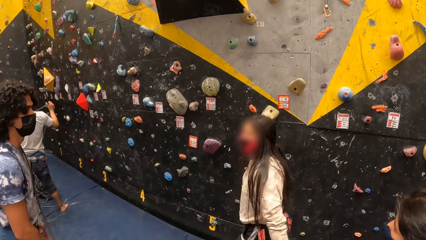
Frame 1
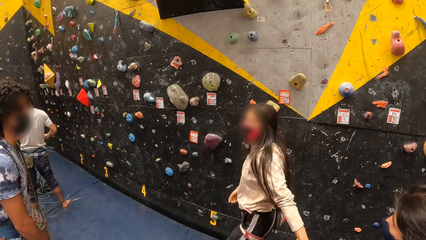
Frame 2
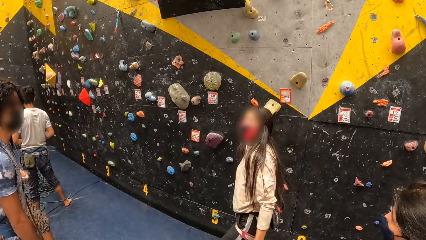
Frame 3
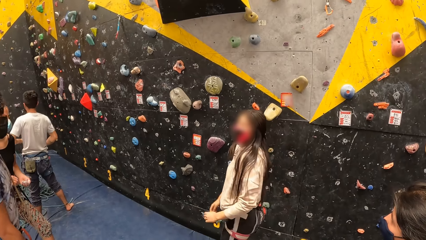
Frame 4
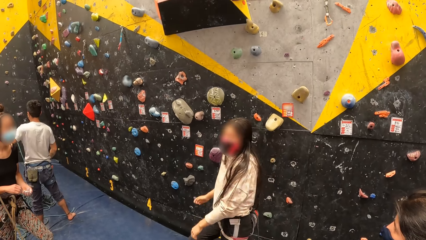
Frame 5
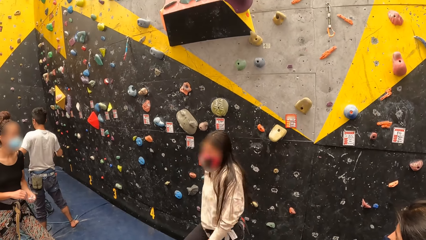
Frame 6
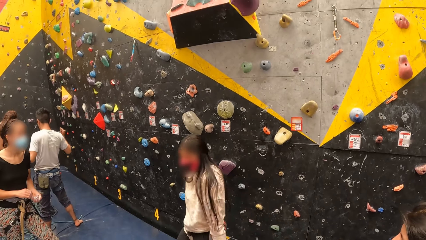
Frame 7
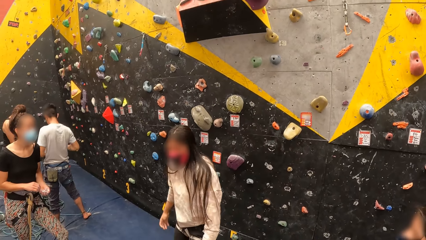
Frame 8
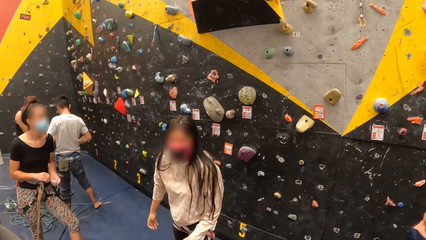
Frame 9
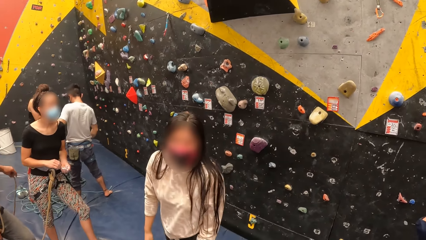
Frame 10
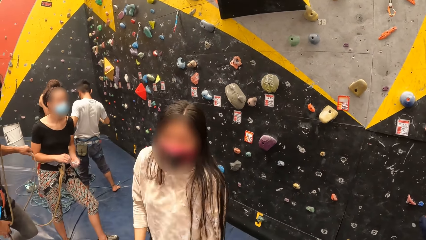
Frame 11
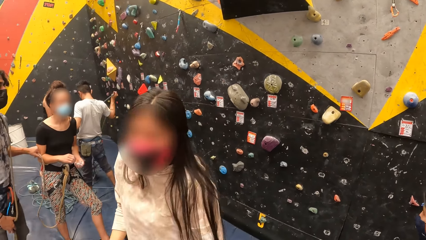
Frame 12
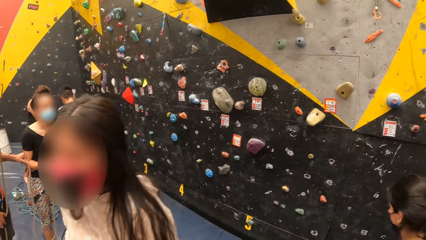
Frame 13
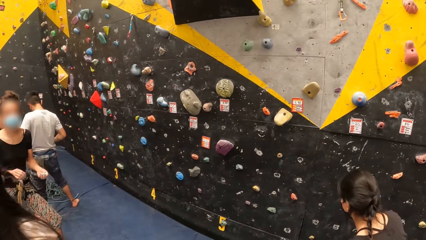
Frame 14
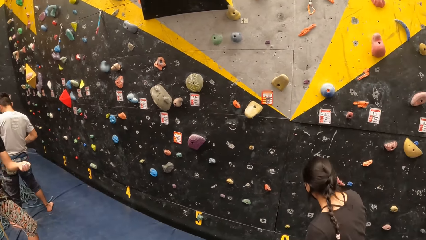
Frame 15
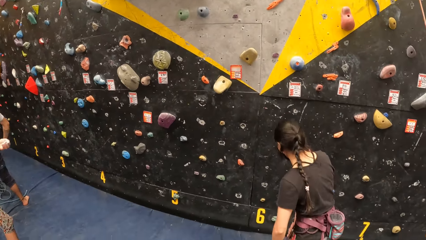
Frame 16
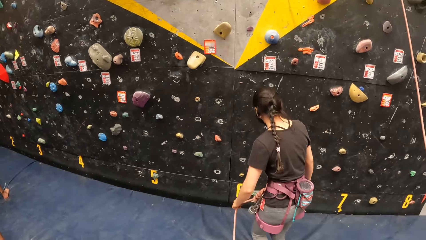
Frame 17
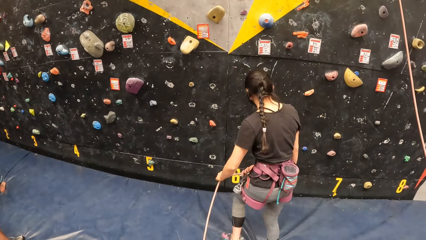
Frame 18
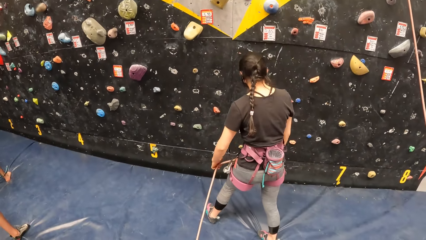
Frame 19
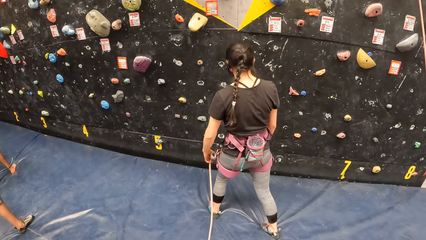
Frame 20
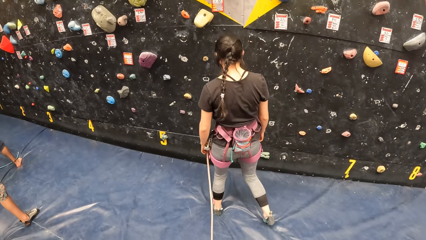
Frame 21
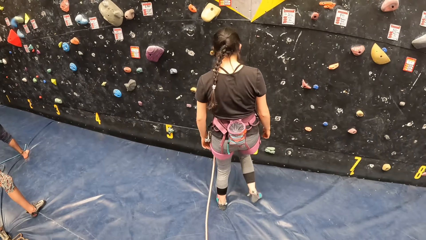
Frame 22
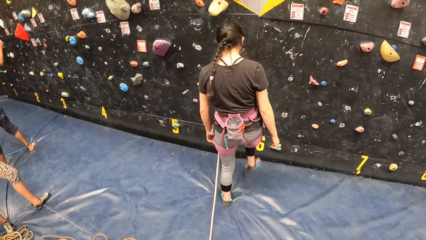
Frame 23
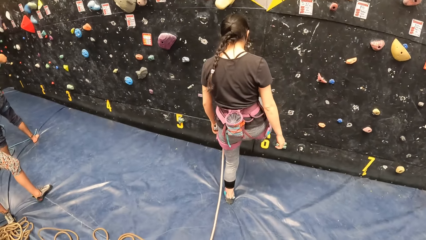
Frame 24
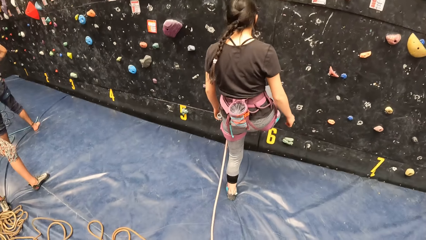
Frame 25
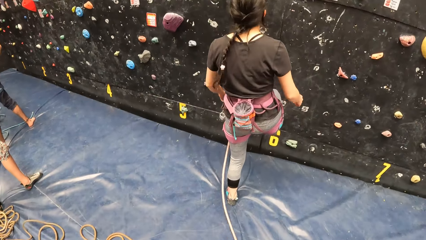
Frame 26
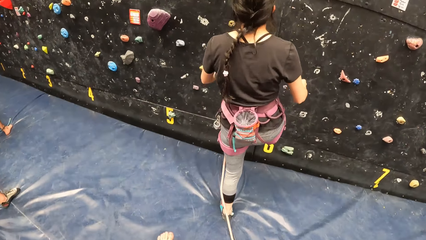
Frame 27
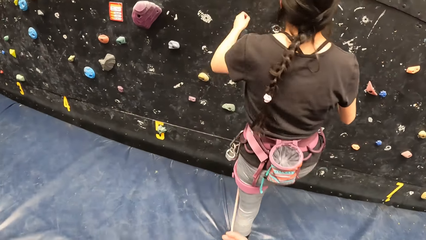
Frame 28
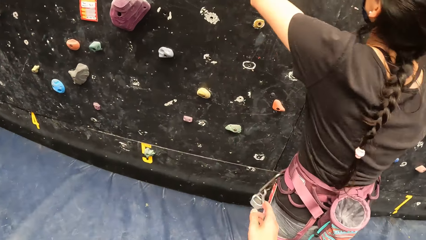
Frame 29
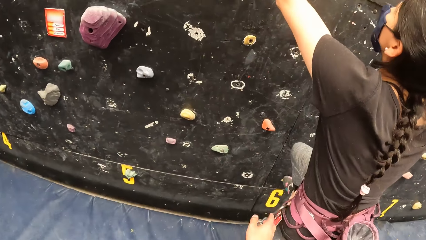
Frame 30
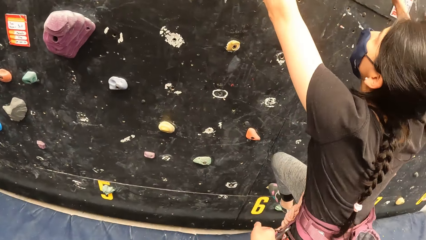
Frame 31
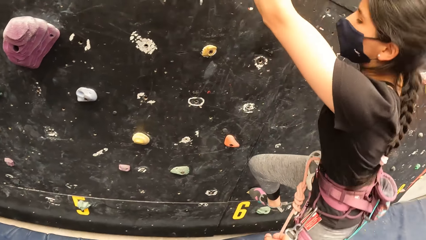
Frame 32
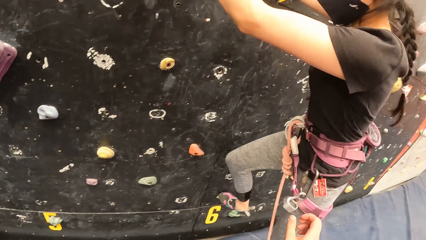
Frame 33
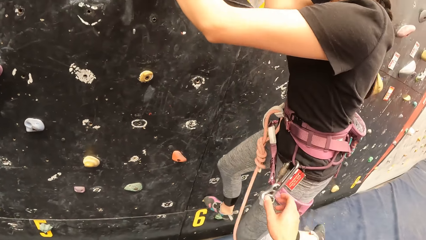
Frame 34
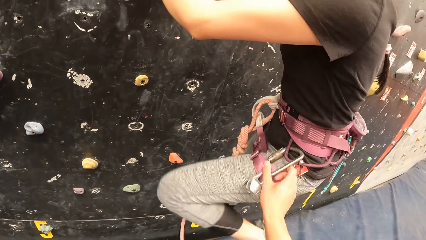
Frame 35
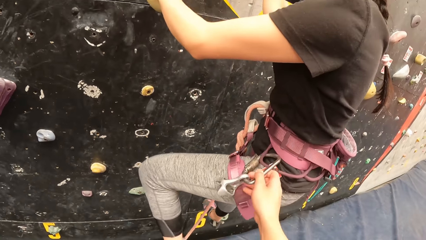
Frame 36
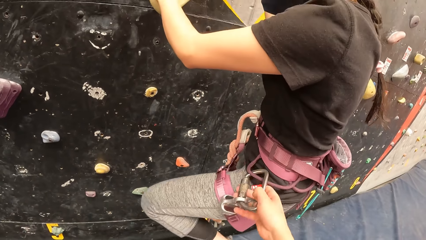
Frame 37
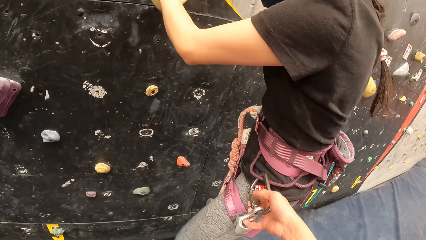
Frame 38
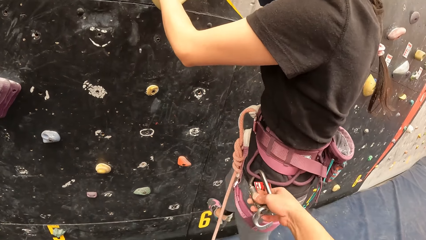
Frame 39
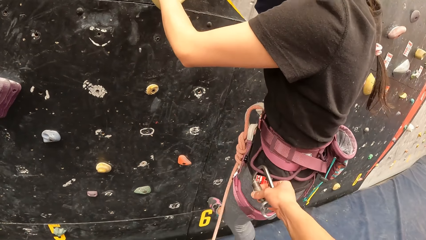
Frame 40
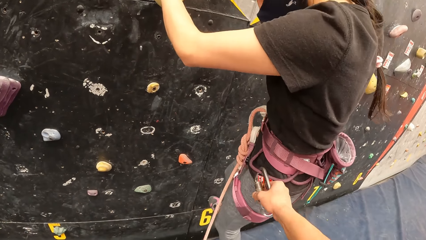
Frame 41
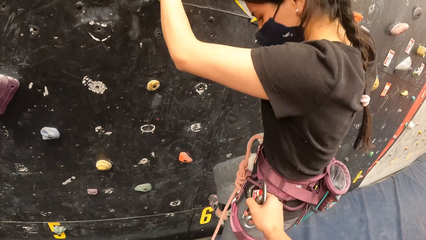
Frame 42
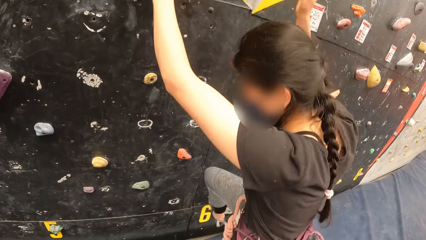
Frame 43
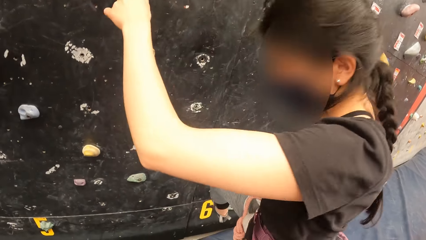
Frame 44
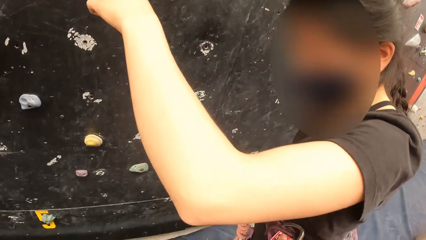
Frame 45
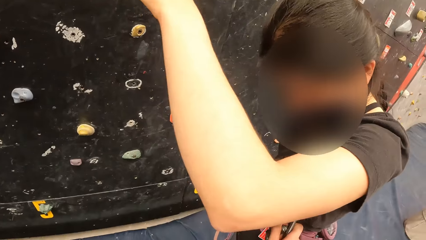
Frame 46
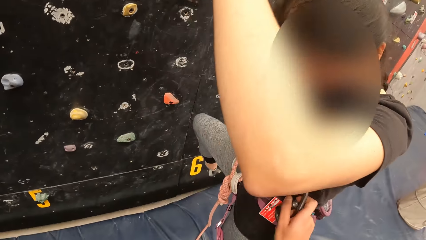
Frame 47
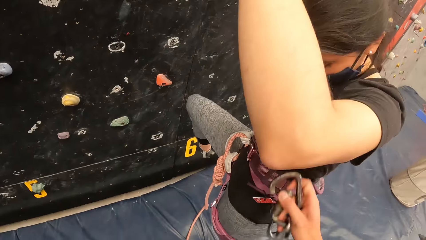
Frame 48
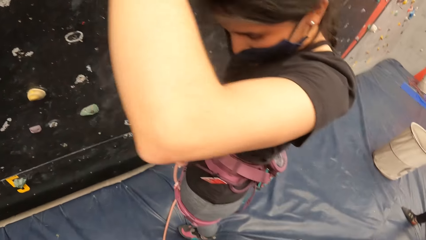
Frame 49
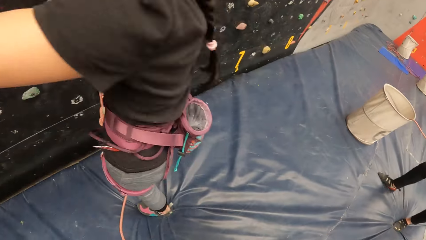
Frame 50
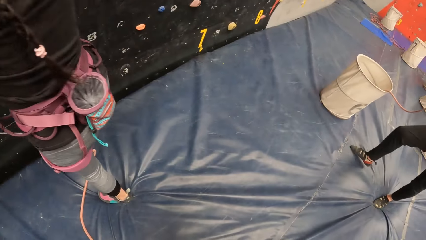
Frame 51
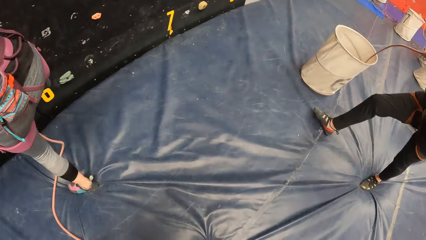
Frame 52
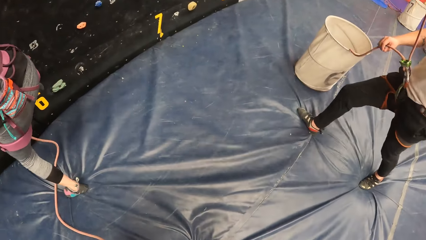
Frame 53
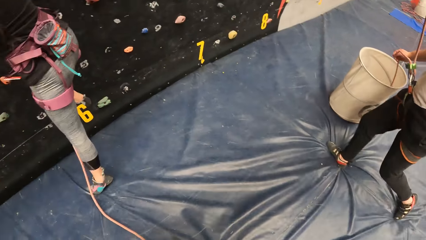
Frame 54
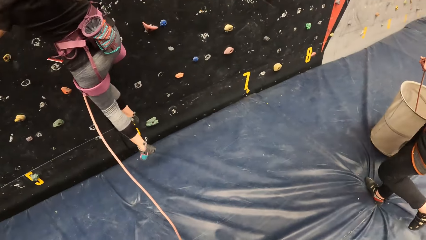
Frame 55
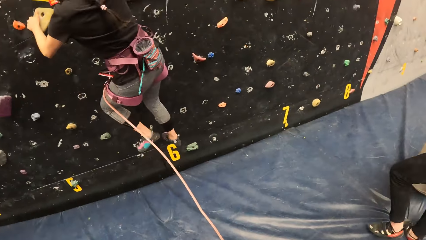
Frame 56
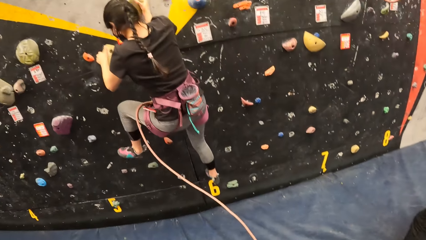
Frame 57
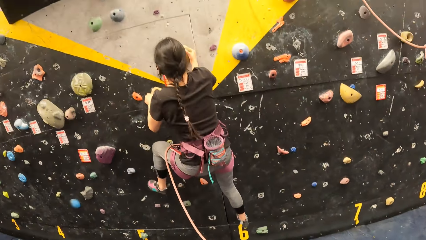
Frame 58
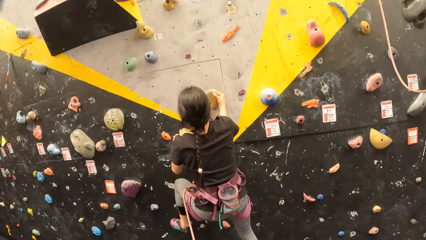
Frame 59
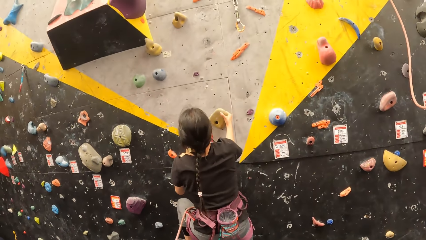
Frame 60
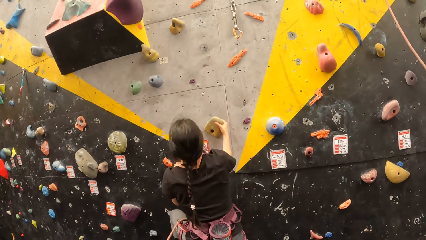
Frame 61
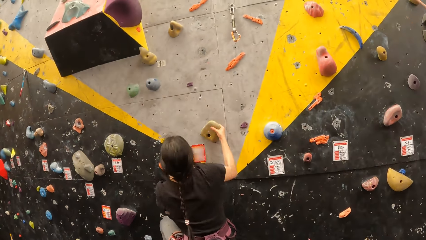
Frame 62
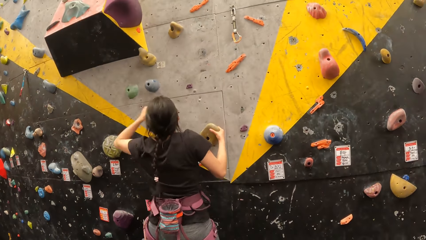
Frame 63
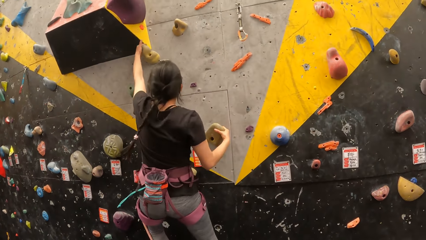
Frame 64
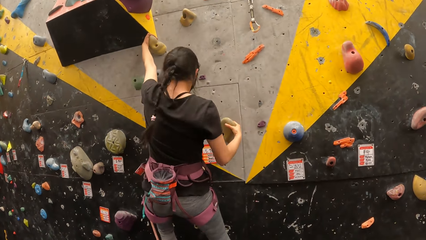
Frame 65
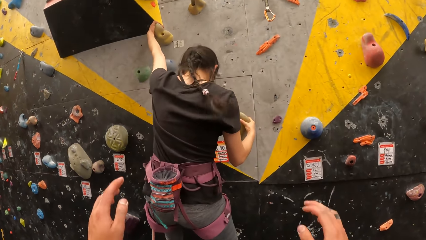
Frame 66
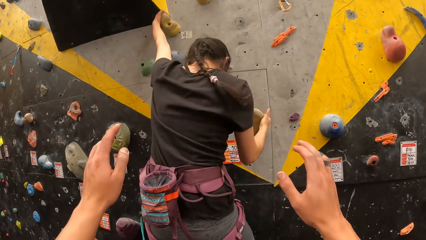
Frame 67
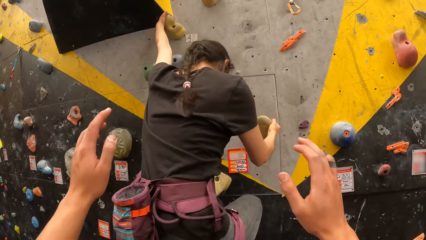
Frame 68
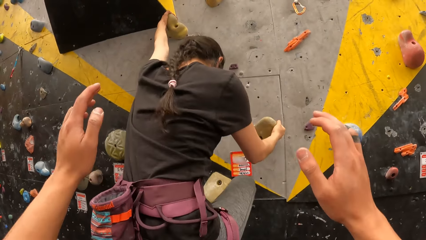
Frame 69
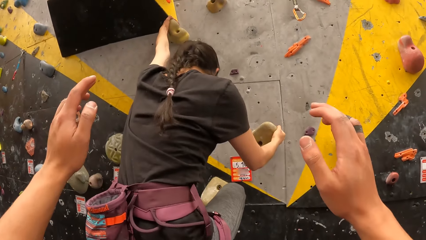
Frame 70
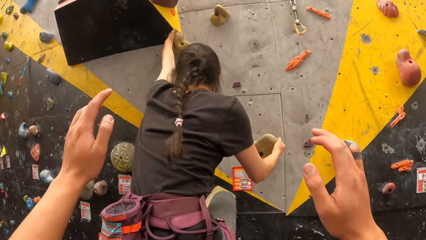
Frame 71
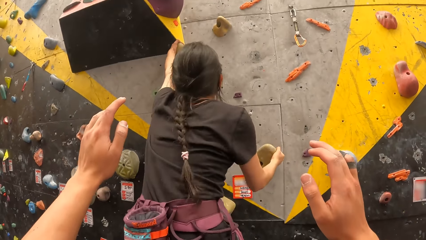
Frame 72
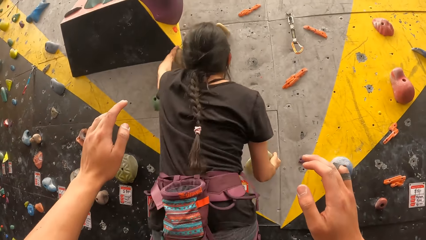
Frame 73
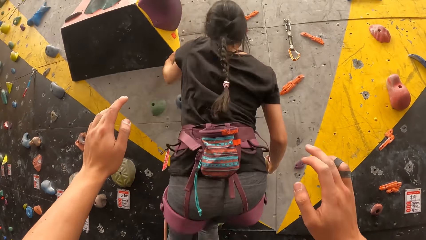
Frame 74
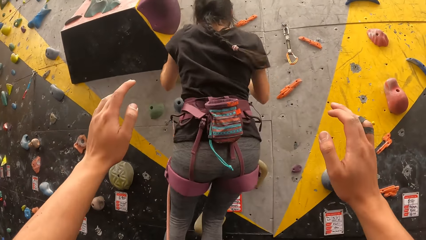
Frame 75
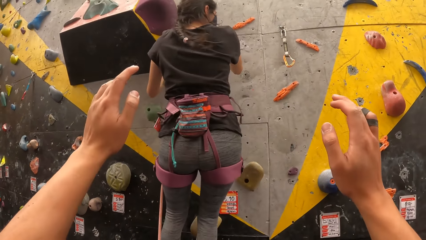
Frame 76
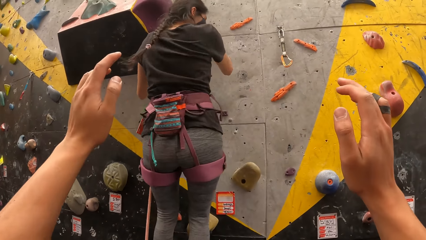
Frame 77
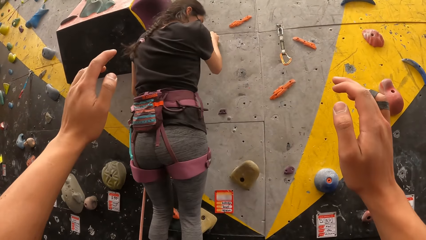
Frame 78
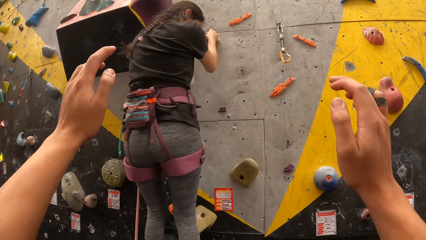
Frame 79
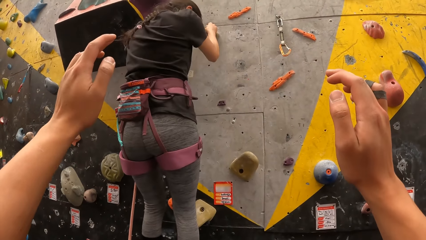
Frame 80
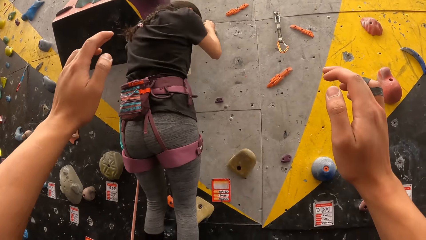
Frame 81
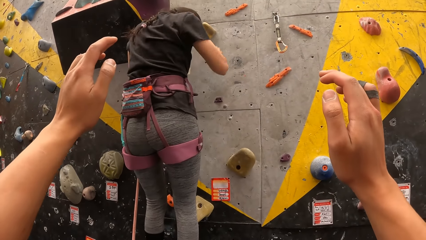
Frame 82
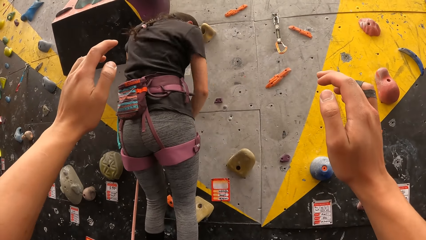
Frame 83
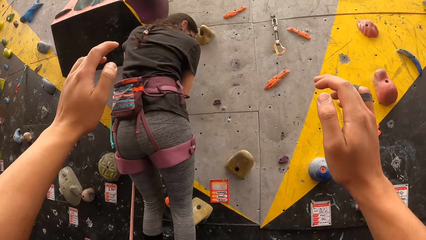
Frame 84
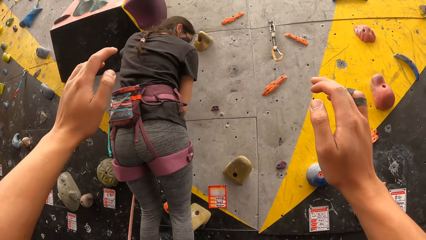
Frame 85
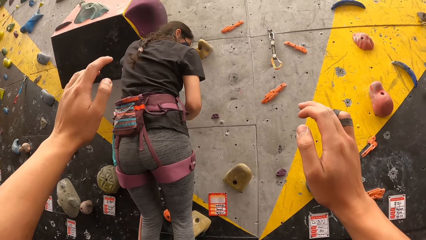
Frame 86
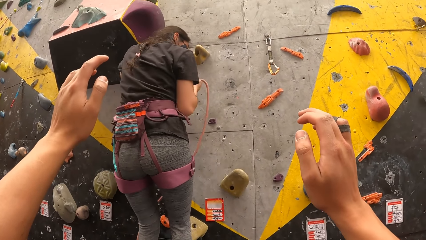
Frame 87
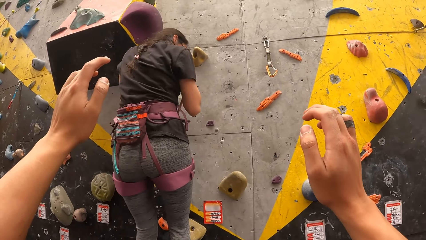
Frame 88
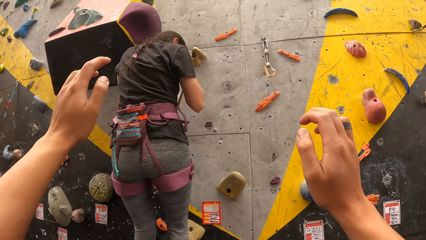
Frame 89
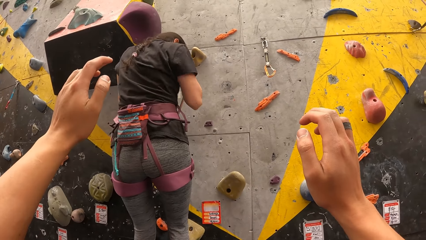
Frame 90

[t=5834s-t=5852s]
A woman walks. Another woman climbs bouldering. The camera wearer takes the hook from the other woman's waist. The other woman climbs bouldering. The camera wearer lifts up the hands.
